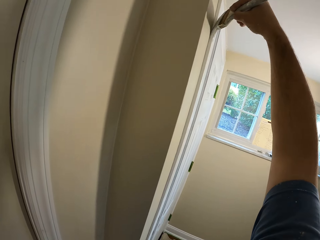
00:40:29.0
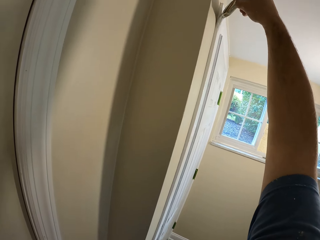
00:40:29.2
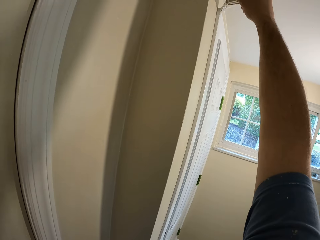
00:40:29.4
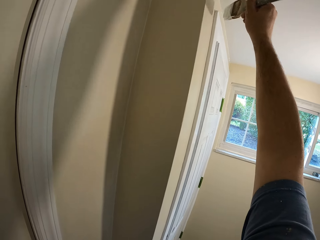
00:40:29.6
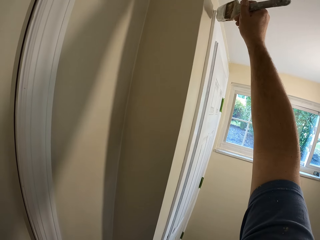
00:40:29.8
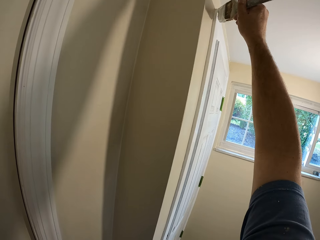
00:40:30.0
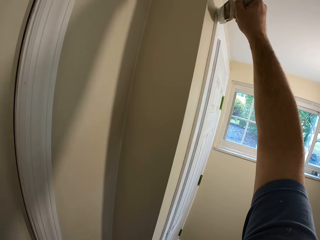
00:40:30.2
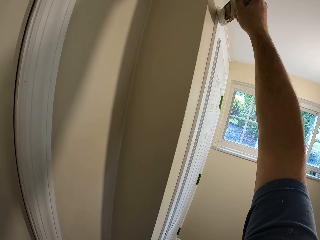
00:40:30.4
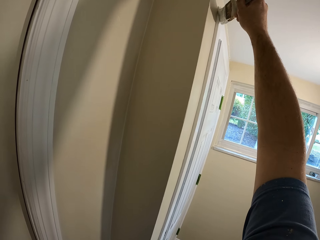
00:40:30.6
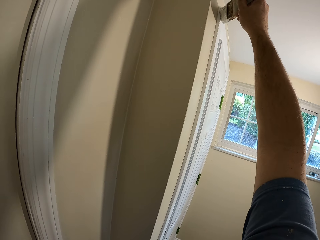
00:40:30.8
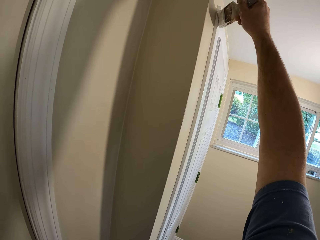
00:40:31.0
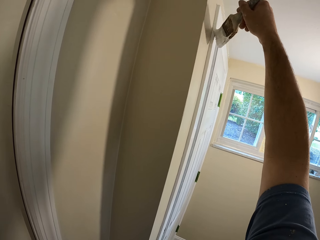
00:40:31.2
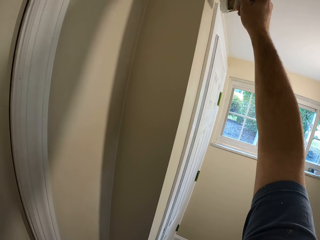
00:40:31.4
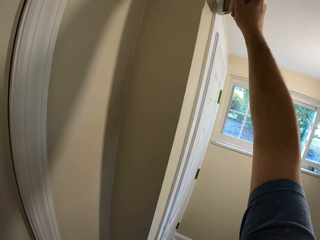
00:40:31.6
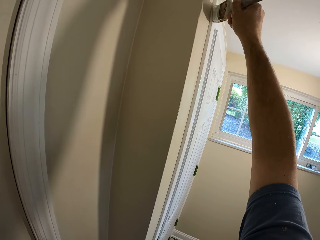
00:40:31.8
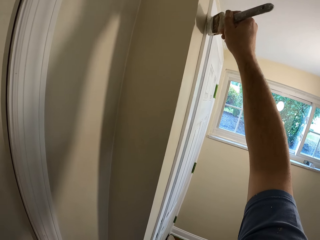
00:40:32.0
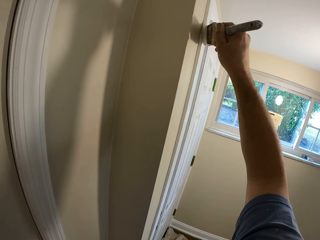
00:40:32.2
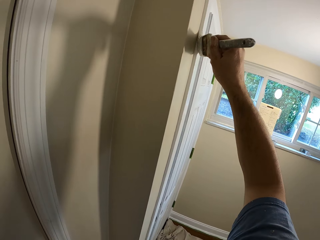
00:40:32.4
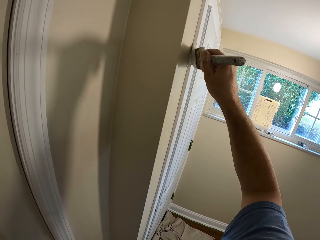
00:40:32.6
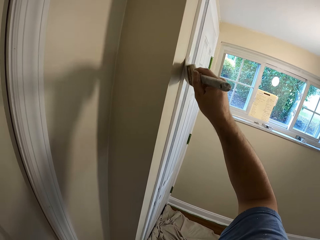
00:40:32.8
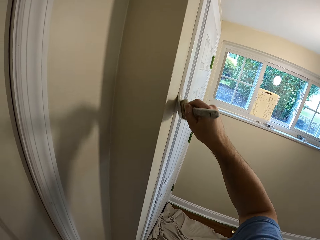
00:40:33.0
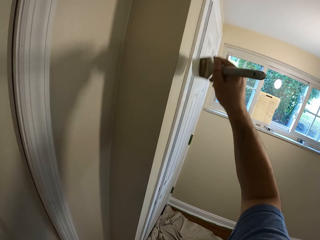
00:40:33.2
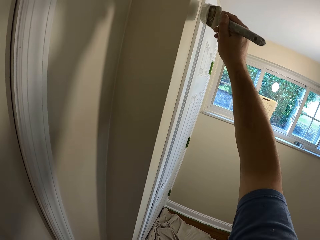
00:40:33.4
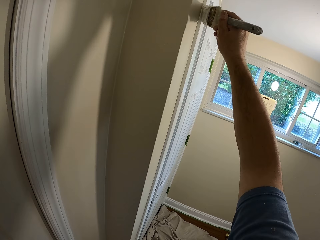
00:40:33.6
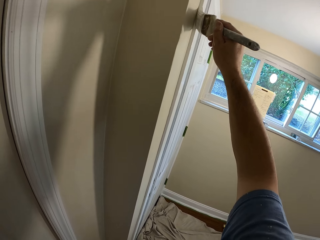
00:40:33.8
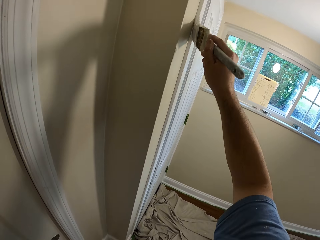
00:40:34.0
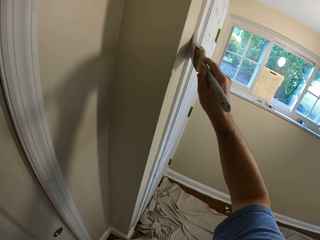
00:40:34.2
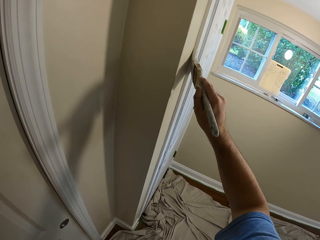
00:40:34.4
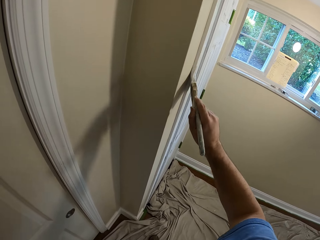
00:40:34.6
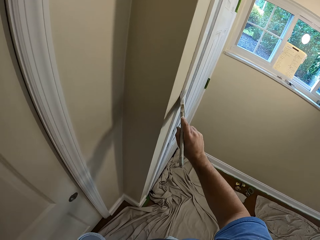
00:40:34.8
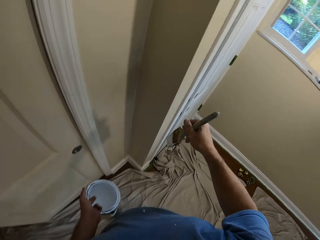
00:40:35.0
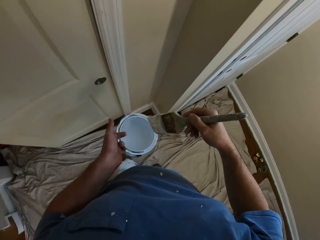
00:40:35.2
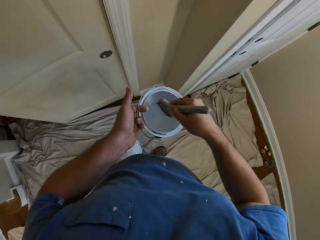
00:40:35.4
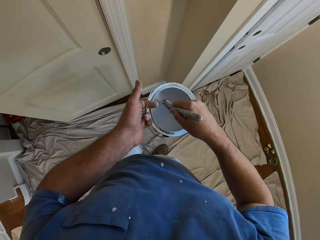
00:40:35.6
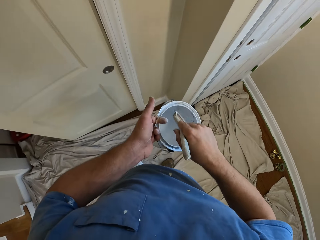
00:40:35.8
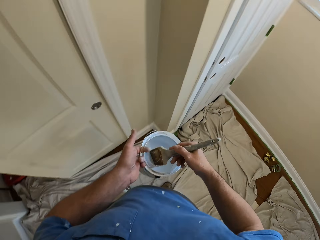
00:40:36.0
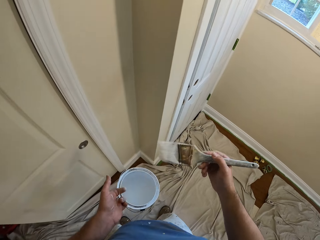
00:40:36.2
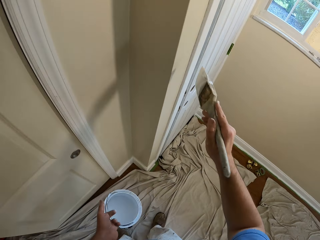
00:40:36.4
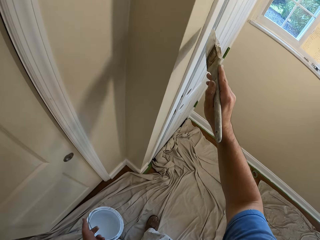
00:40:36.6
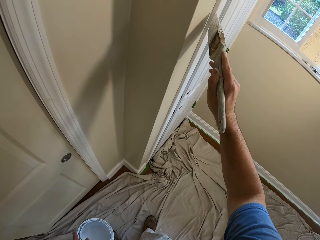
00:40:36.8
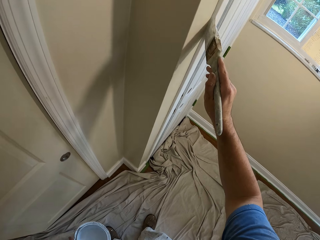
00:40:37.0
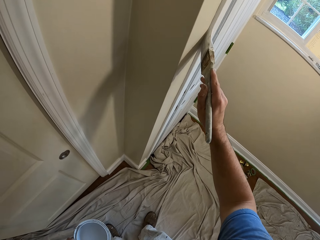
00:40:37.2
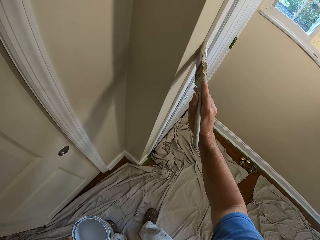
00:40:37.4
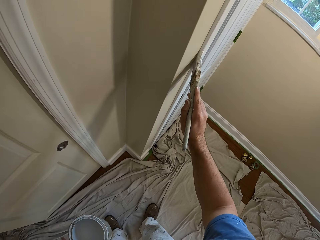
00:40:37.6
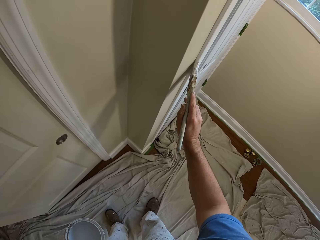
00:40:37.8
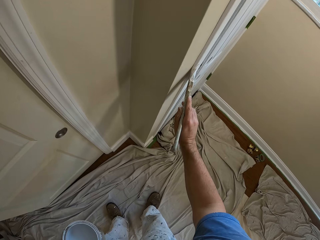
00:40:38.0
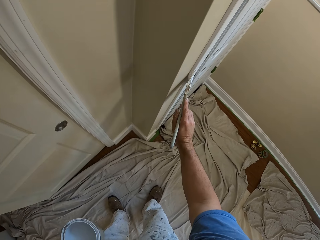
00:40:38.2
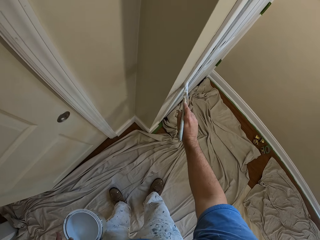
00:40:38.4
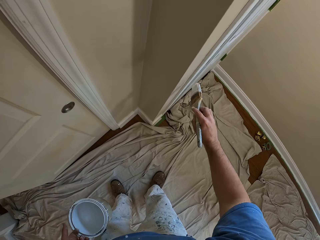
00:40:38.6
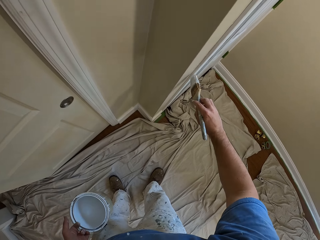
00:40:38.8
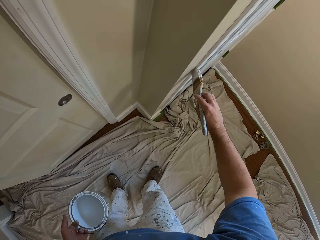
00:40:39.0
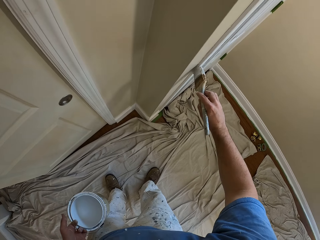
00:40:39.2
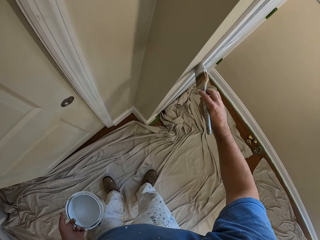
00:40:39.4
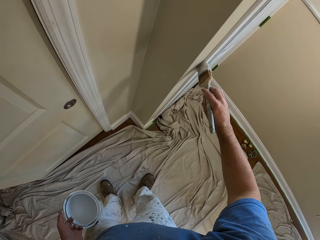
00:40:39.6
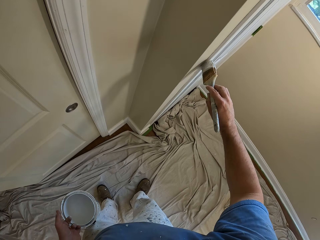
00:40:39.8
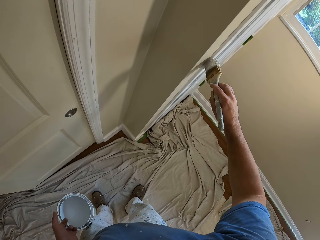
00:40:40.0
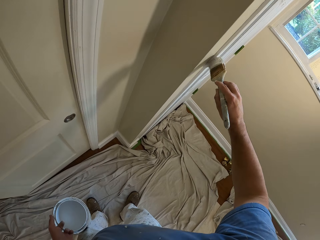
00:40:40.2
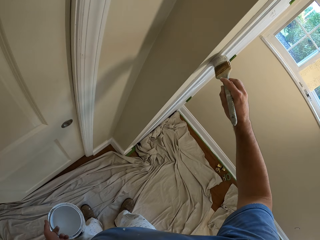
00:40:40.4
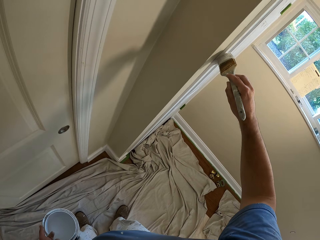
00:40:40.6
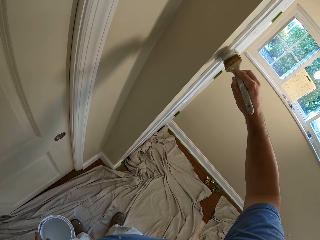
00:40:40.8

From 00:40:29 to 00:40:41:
The camera wearer stops painting. They dip the brush into the paint can. They paint the edge of the door frame with the brush.

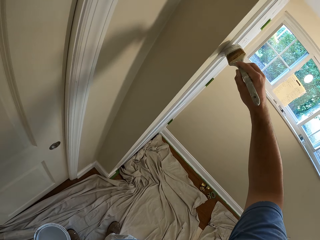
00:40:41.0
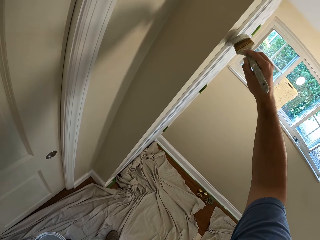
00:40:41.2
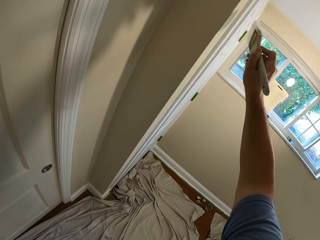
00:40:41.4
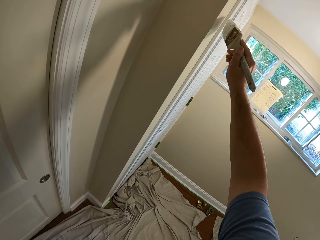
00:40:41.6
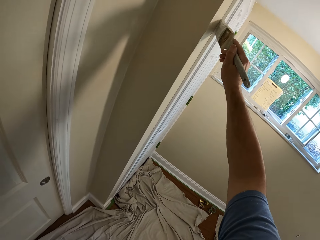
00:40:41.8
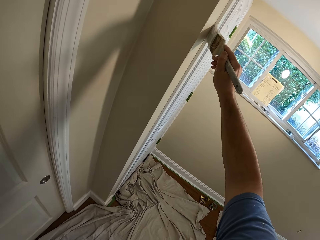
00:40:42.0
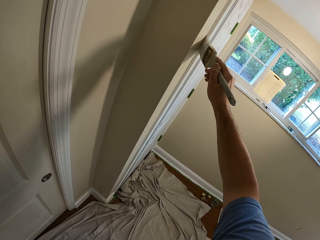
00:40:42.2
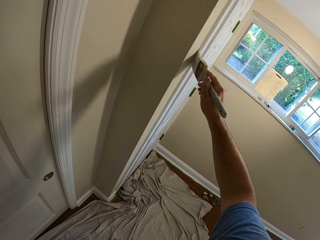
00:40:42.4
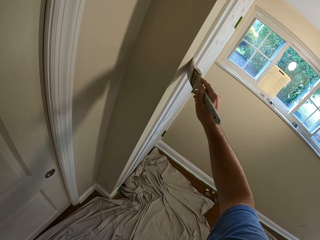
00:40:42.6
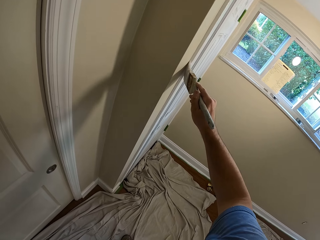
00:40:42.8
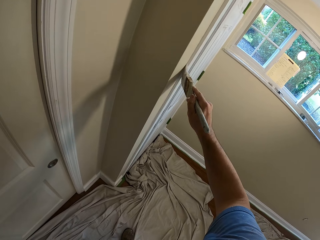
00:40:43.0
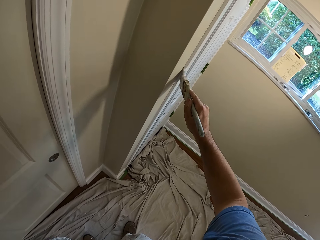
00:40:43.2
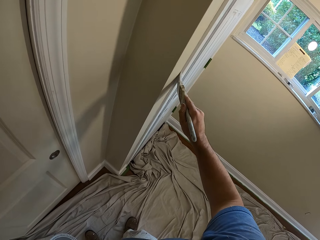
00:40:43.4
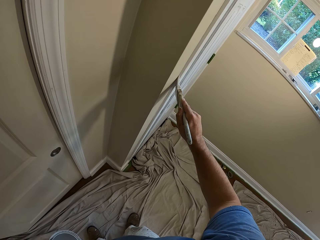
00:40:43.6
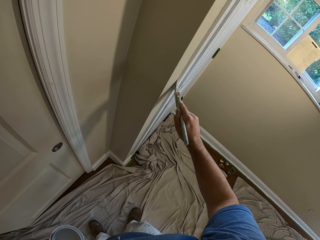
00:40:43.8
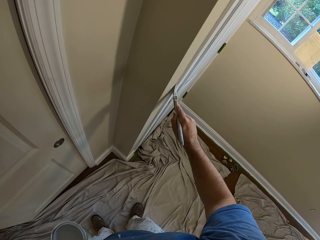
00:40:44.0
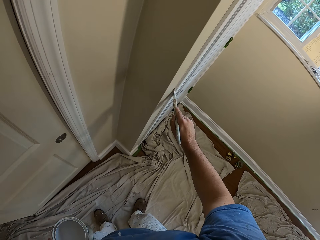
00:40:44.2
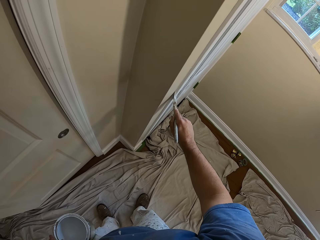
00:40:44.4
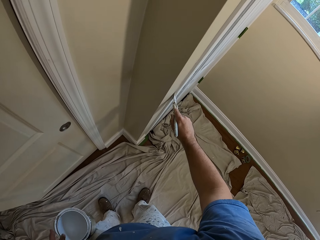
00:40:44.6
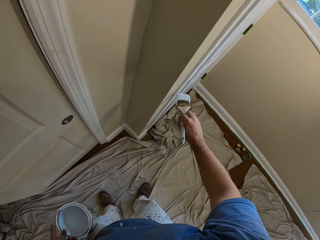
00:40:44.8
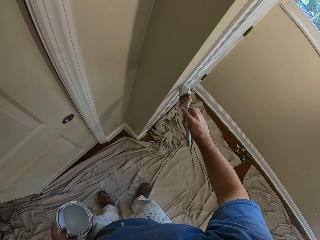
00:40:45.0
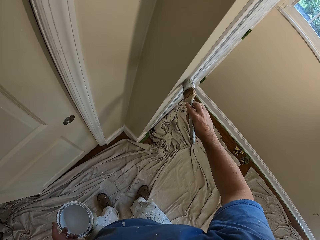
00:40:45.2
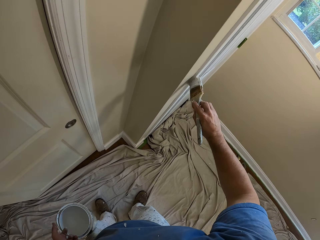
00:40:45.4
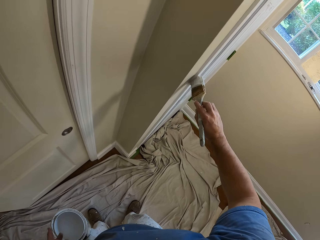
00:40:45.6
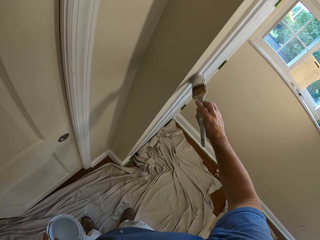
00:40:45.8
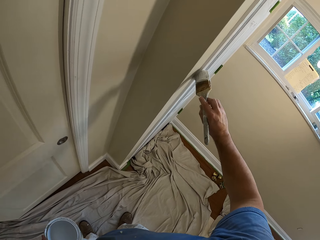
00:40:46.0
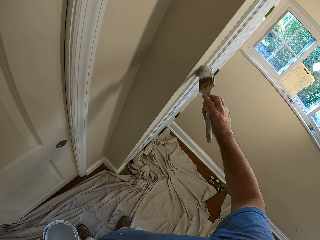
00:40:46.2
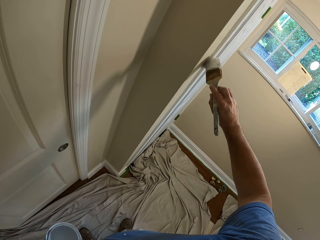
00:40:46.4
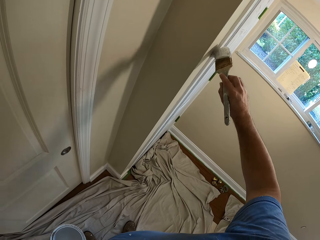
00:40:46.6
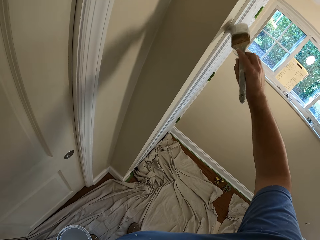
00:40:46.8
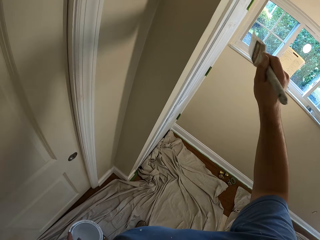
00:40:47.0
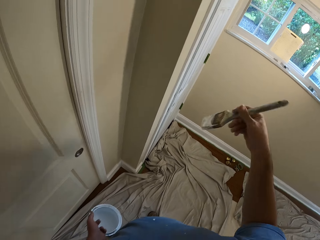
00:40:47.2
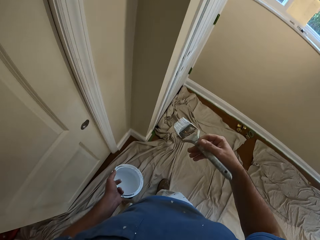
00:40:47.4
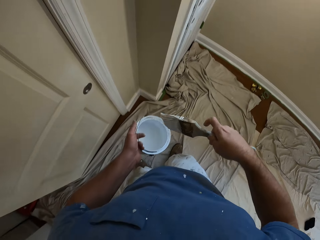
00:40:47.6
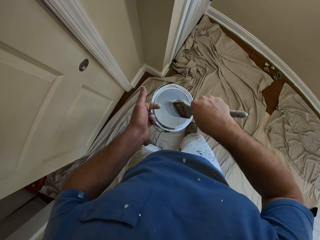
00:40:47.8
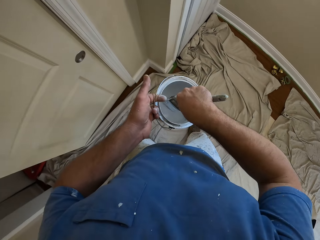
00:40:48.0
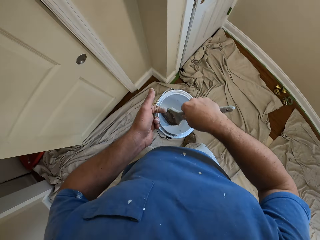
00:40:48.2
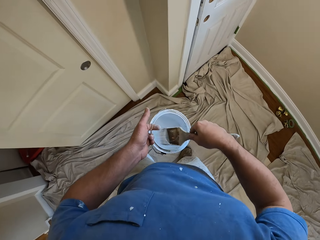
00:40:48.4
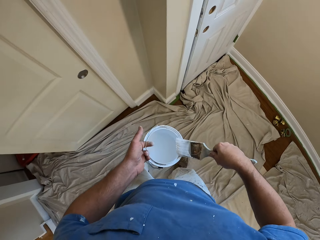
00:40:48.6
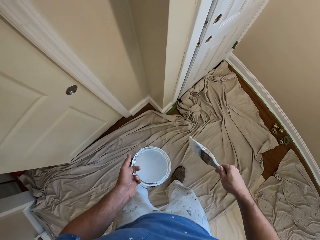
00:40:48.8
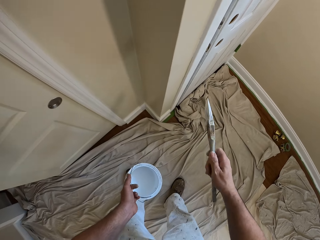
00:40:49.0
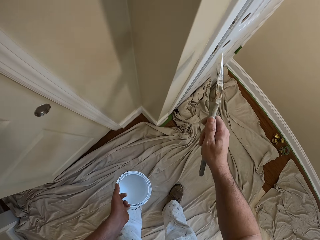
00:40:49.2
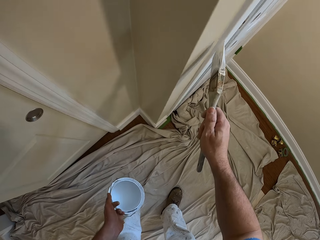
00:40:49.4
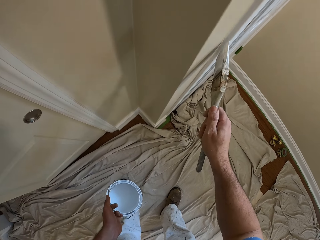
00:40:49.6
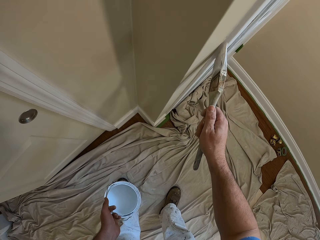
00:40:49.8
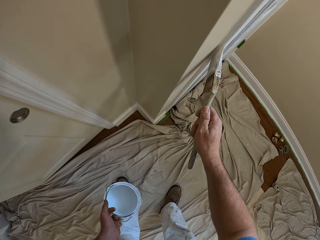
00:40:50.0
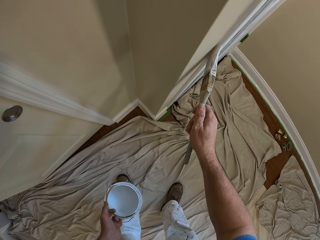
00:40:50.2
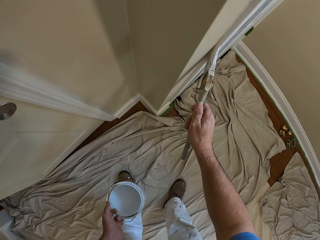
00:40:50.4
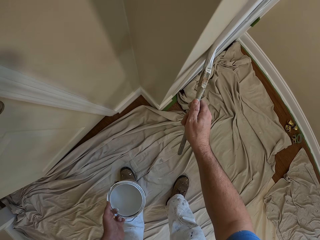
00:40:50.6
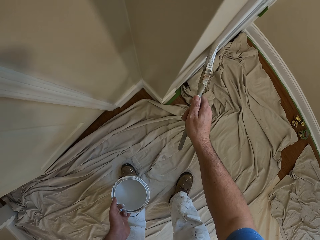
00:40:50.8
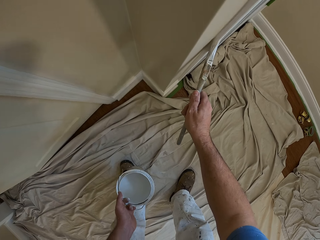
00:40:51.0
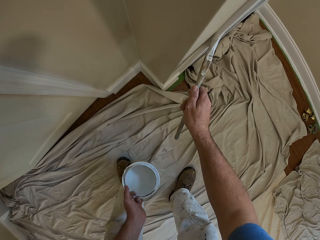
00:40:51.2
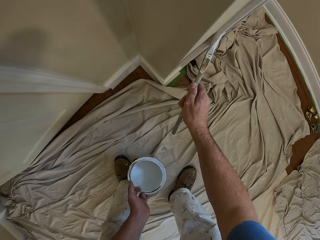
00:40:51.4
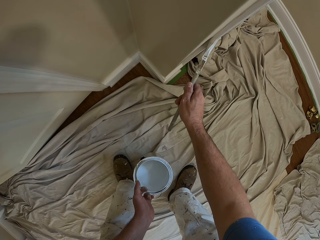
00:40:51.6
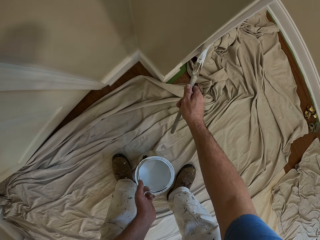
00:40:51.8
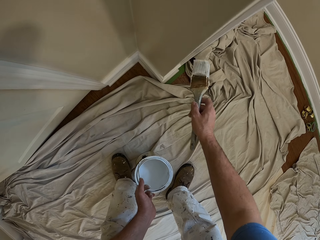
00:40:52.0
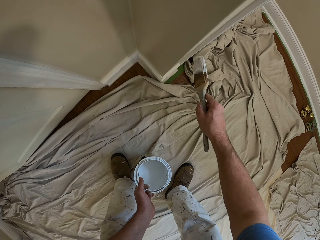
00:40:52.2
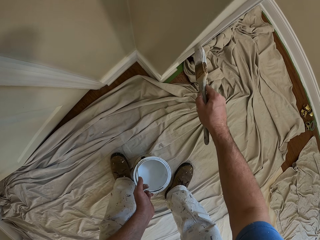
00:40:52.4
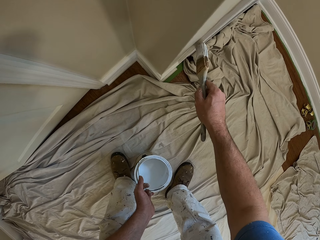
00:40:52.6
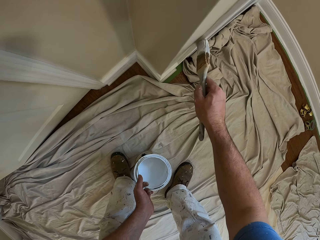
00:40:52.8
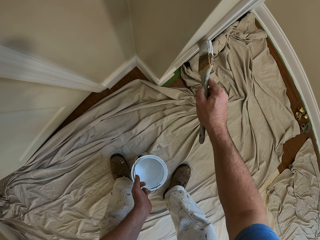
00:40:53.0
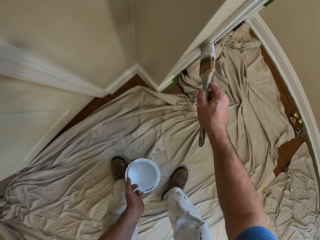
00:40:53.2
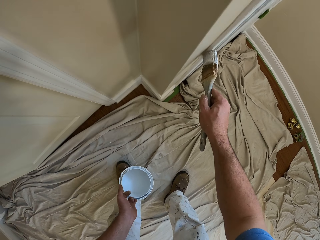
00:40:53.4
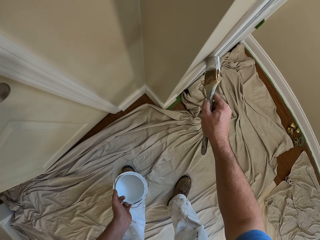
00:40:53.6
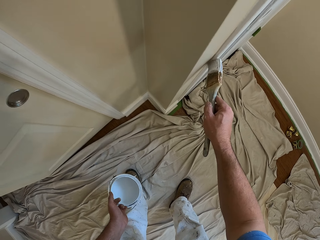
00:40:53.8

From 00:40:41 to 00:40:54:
The camera wearer scoops paint from the bucket of paint in his left hand. He paints the side frame of the door with the paint brush in his right hand.
